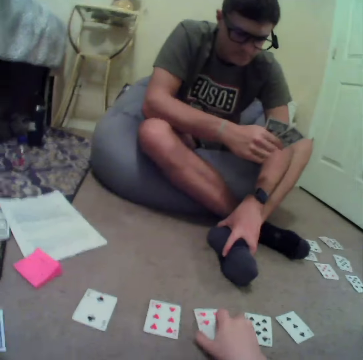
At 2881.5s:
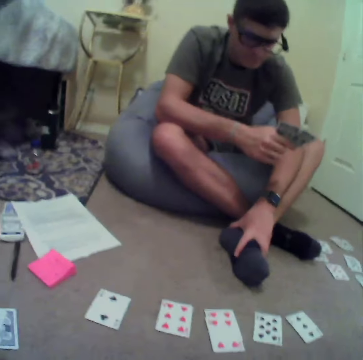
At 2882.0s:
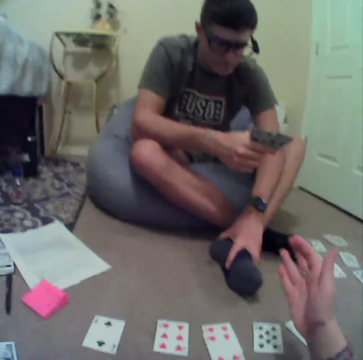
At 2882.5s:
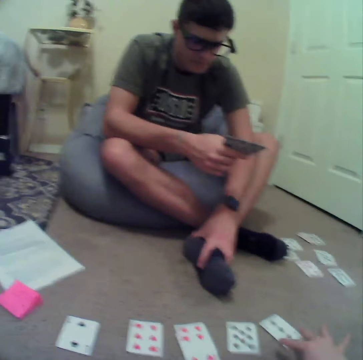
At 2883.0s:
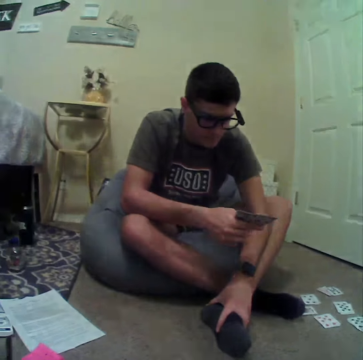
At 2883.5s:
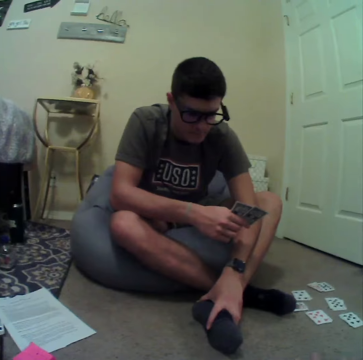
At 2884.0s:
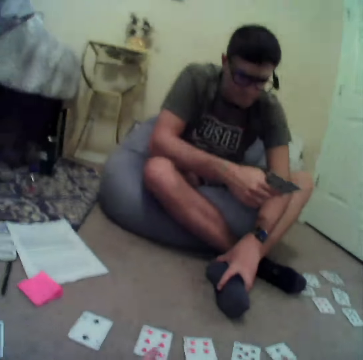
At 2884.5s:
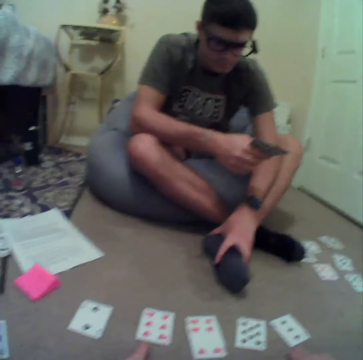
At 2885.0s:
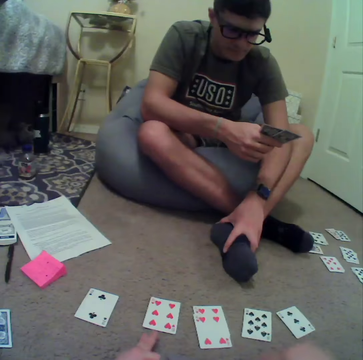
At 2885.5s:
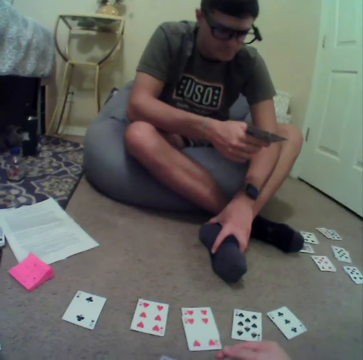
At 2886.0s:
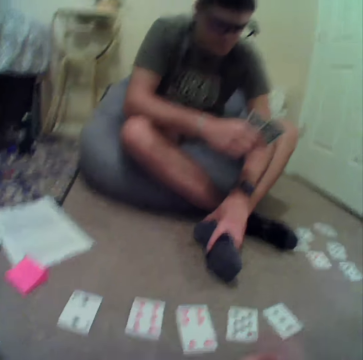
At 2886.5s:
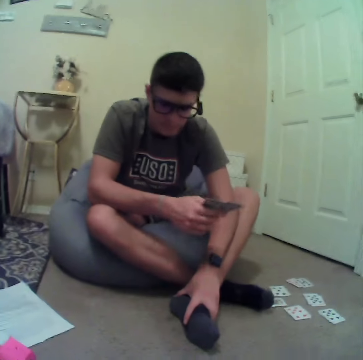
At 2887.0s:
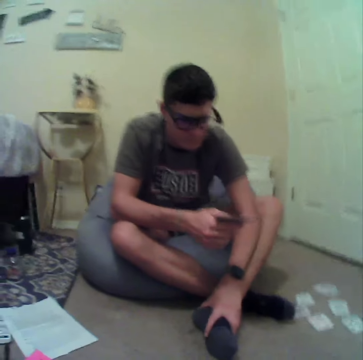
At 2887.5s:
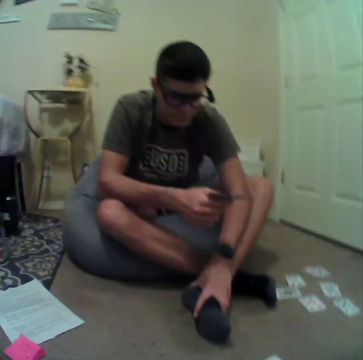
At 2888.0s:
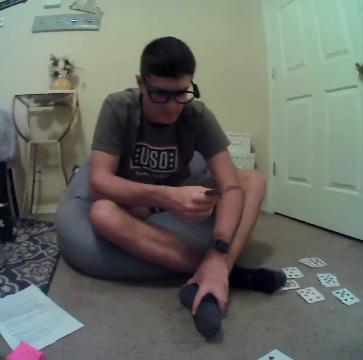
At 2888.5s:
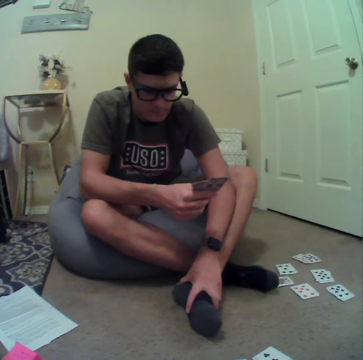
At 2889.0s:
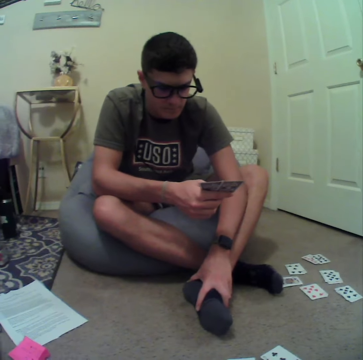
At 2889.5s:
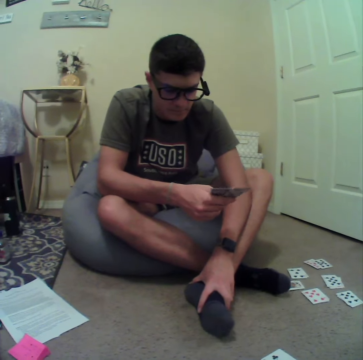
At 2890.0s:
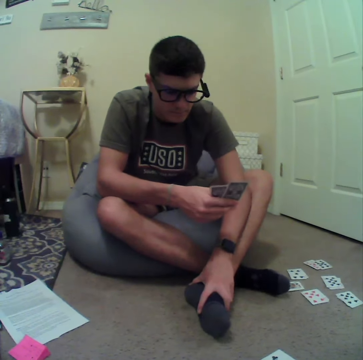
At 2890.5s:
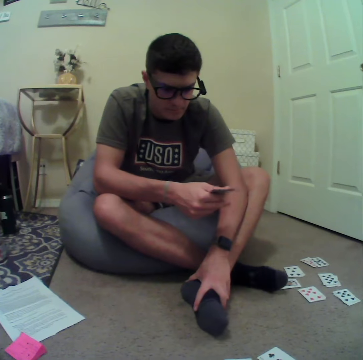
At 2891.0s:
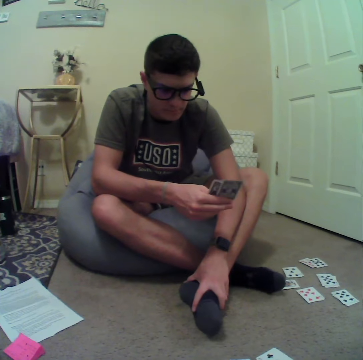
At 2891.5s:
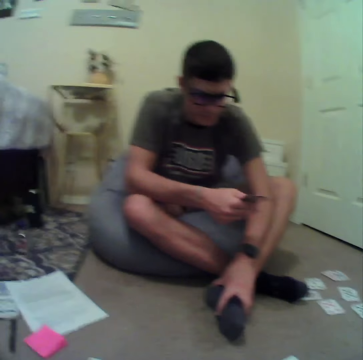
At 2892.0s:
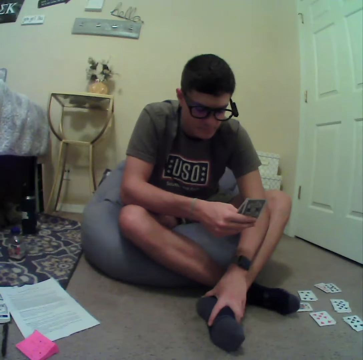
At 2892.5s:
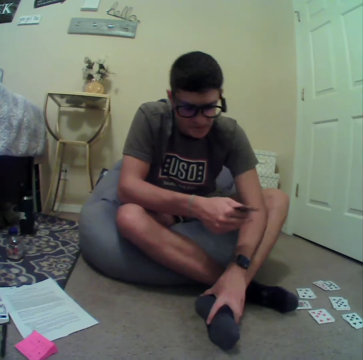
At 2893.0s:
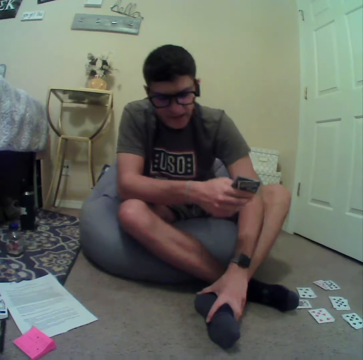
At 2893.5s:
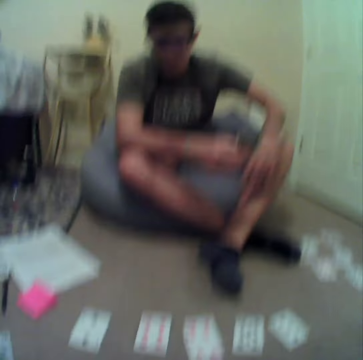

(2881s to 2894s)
The camera wearer adjusts the playing cards on the floor. A man plays cards in the room. The camera wearer turns to the side. The man holds playing cards. The camera wearer turns to the side. The man holds the playing cards. The camera wearer turns to the side. The man holds the playing cards. The camera wearer turns to the side.

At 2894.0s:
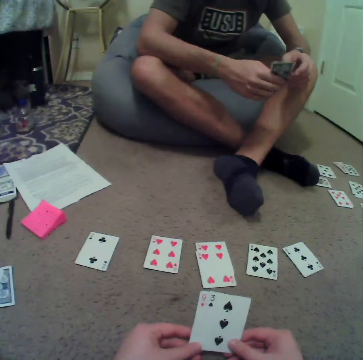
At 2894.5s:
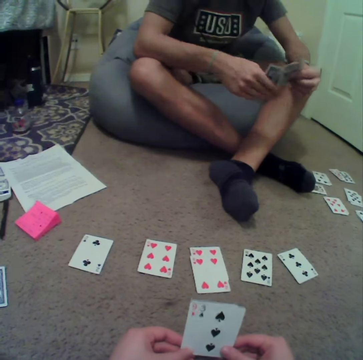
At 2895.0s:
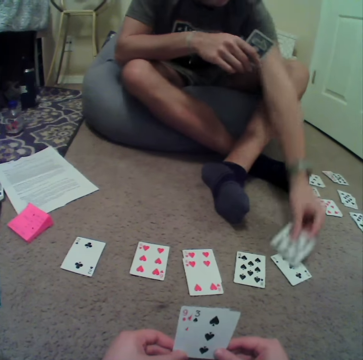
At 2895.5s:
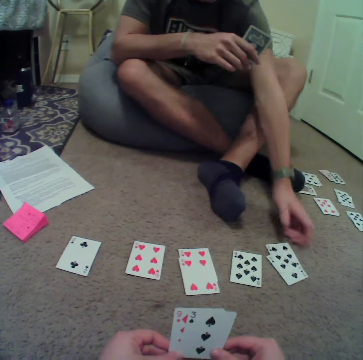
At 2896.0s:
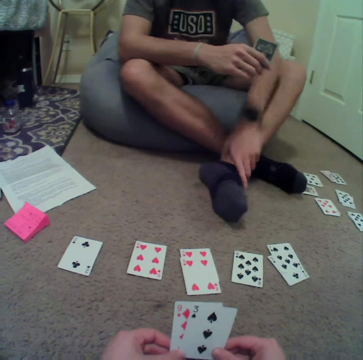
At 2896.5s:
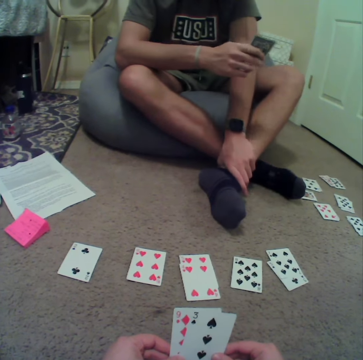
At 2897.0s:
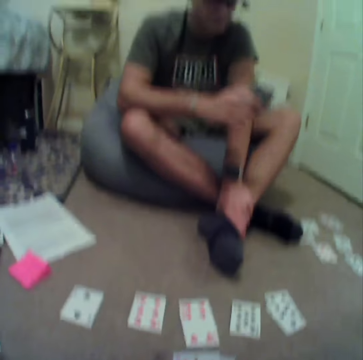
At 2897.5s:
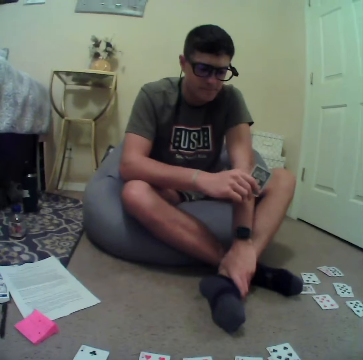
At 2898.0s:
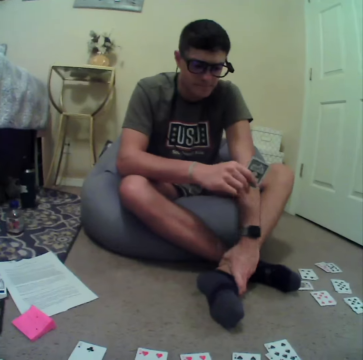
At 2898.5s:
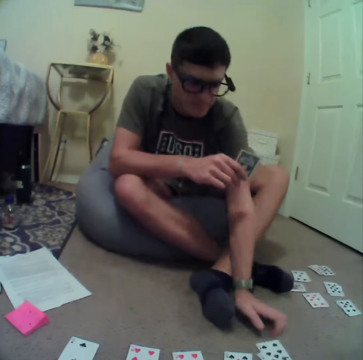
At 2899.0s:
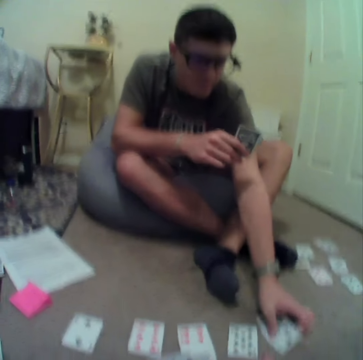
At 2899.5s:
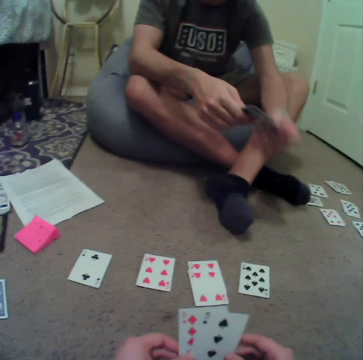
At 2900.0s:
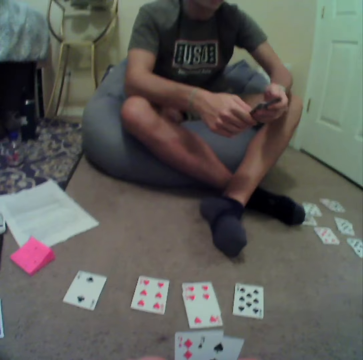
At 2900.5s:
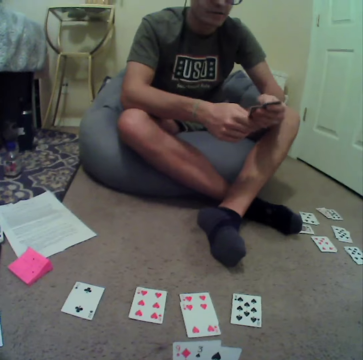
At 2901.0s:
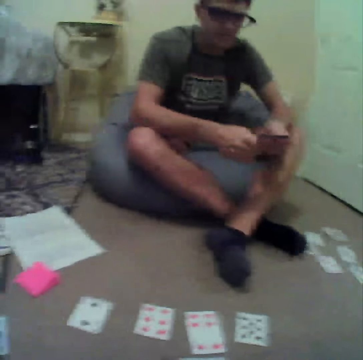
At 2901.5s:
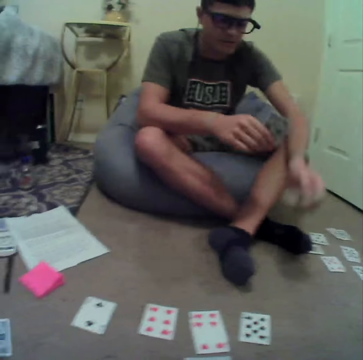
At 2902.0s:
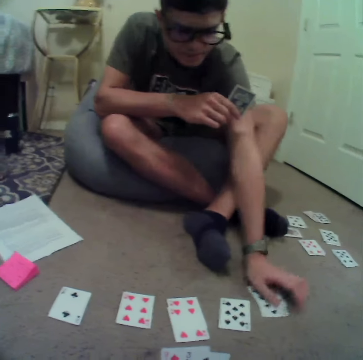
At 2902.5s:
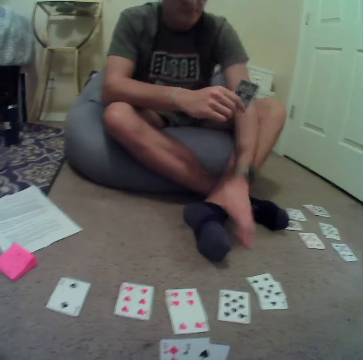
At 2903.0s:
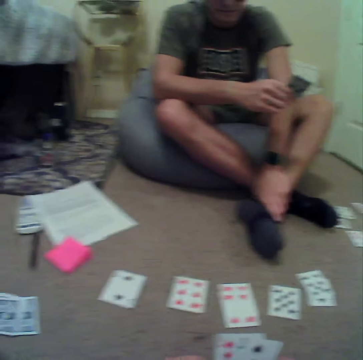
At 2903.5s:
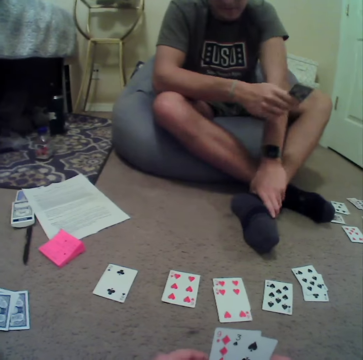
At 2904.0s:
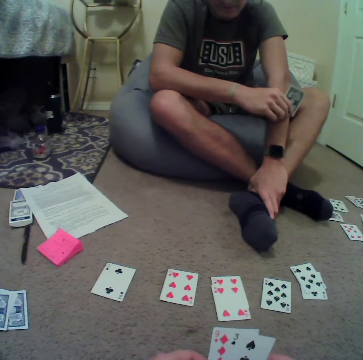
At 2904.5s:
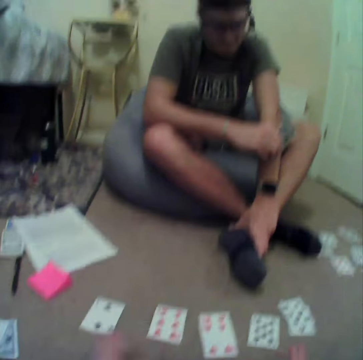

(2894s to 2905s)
The camera wearer holds playing cards. They play cards in the room. A man holds the playing cards on the floor. The camera wearer turns to the side. The man holds the playing cards on the floor. The man holds the playing cards. The man puts the playing cards on the floor. The camera wearer turns to the side.

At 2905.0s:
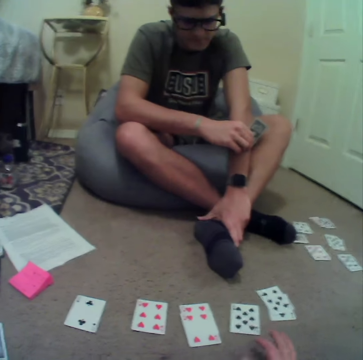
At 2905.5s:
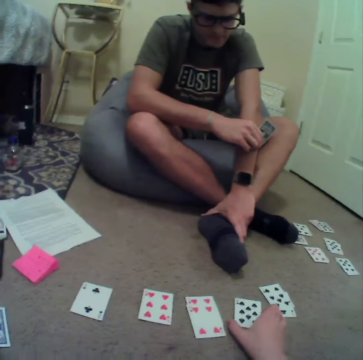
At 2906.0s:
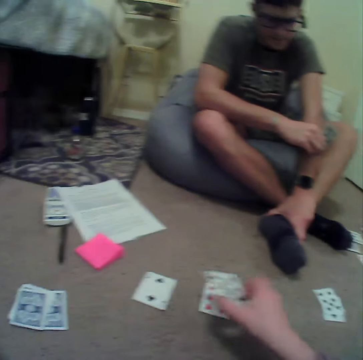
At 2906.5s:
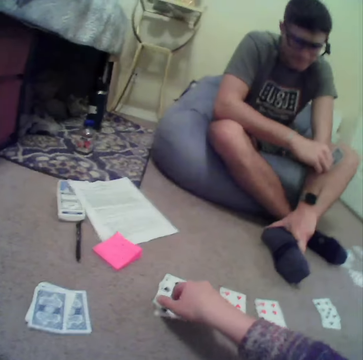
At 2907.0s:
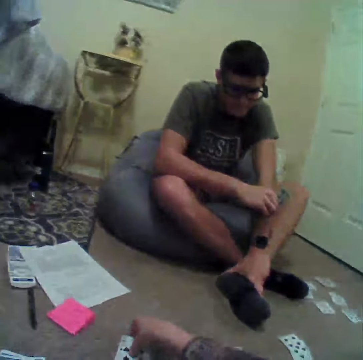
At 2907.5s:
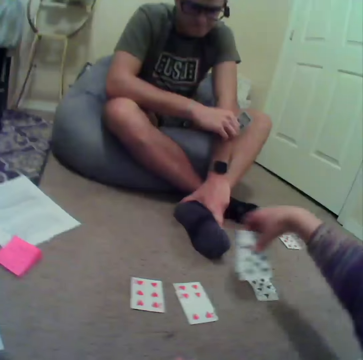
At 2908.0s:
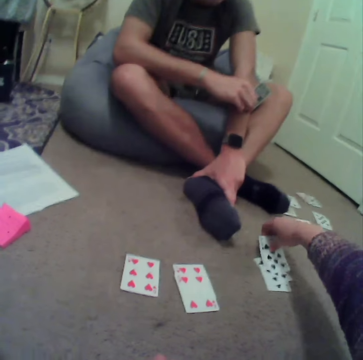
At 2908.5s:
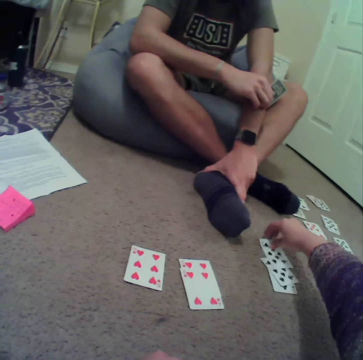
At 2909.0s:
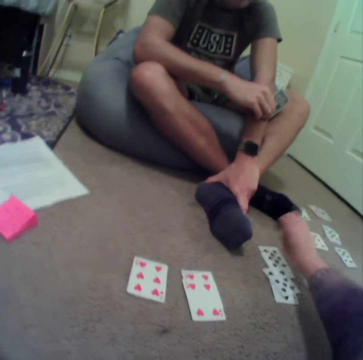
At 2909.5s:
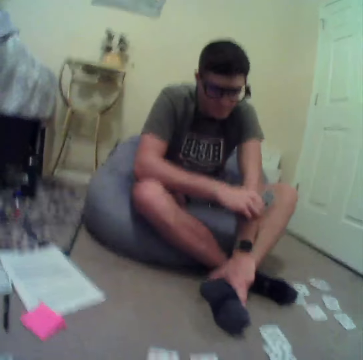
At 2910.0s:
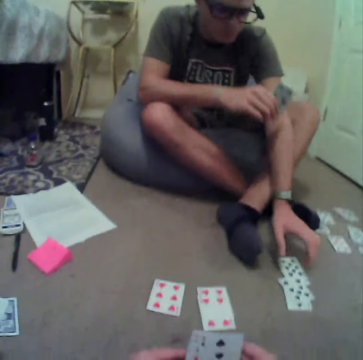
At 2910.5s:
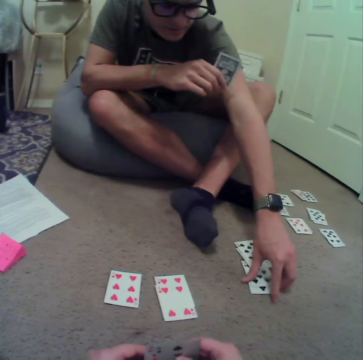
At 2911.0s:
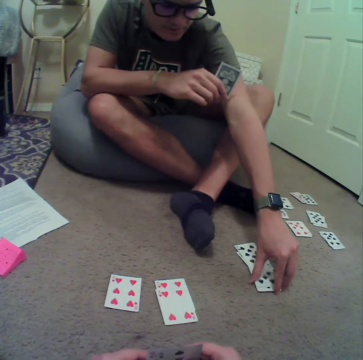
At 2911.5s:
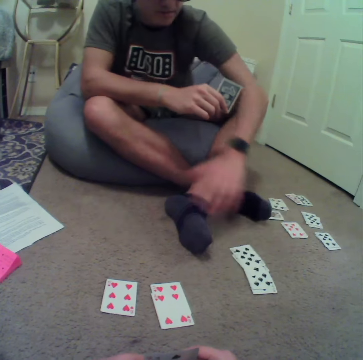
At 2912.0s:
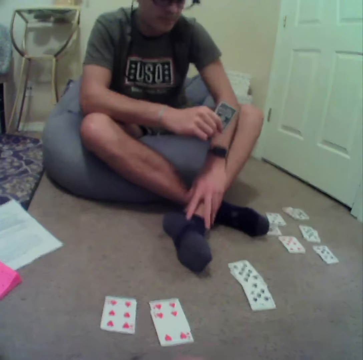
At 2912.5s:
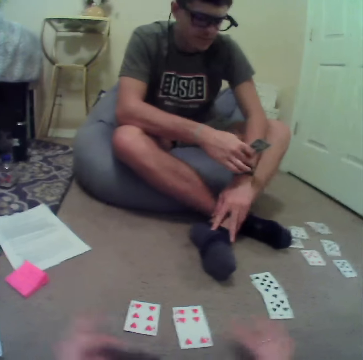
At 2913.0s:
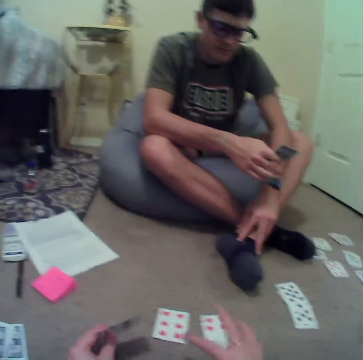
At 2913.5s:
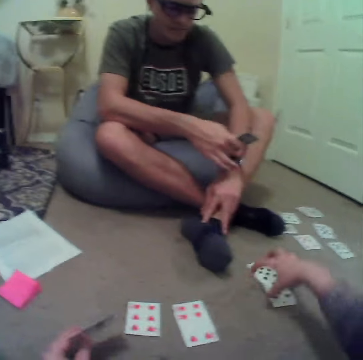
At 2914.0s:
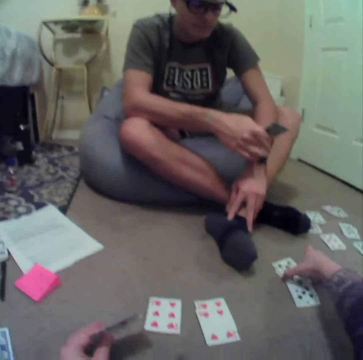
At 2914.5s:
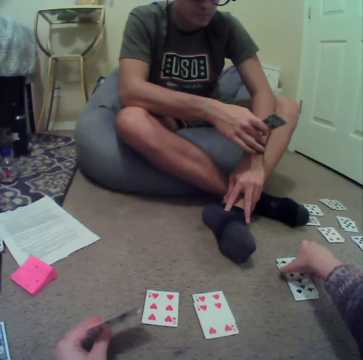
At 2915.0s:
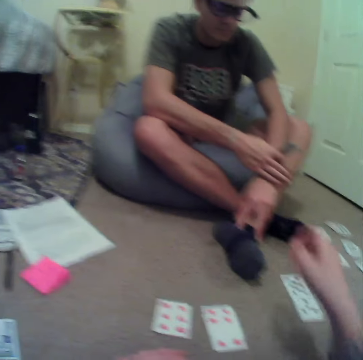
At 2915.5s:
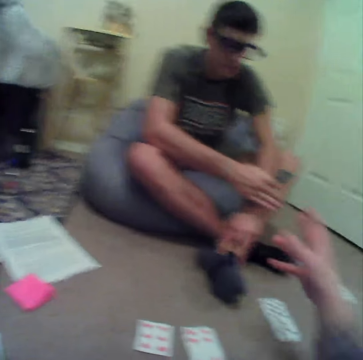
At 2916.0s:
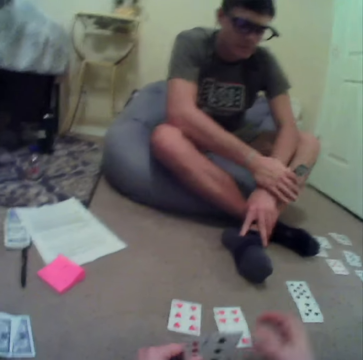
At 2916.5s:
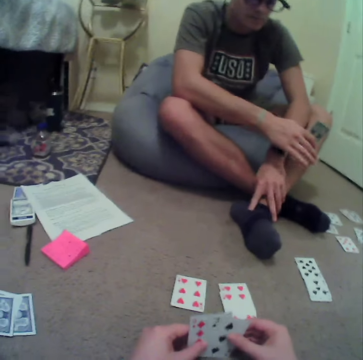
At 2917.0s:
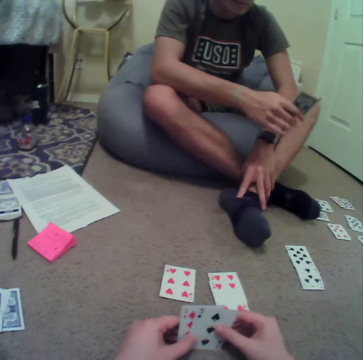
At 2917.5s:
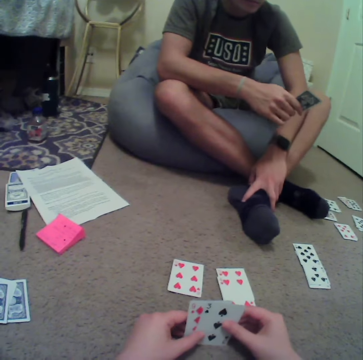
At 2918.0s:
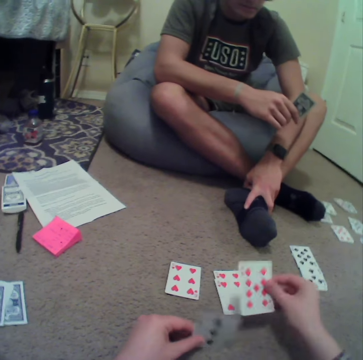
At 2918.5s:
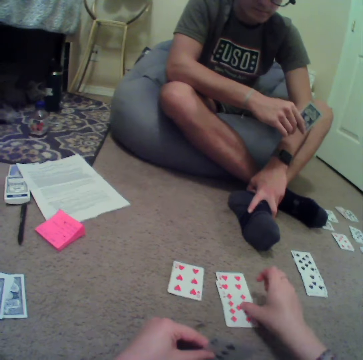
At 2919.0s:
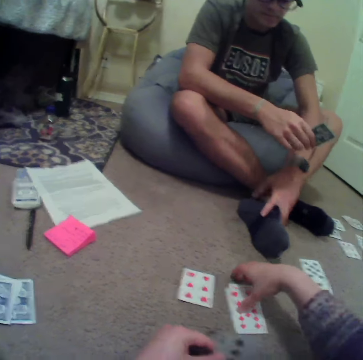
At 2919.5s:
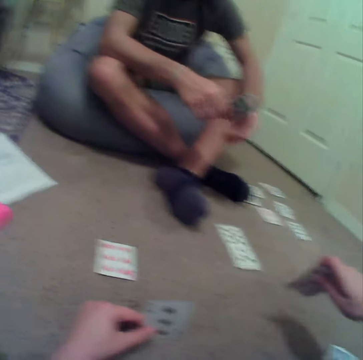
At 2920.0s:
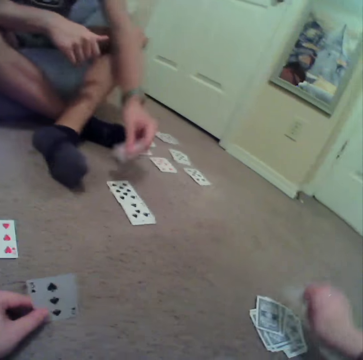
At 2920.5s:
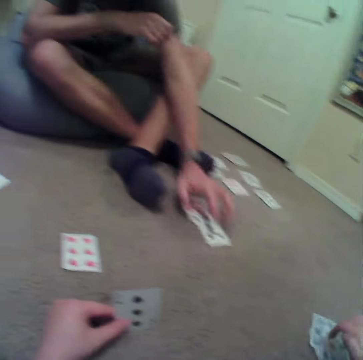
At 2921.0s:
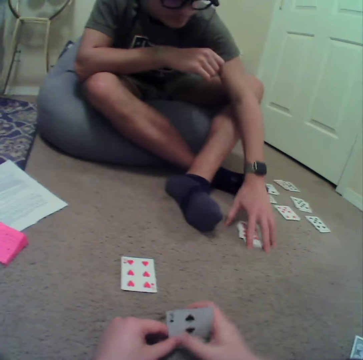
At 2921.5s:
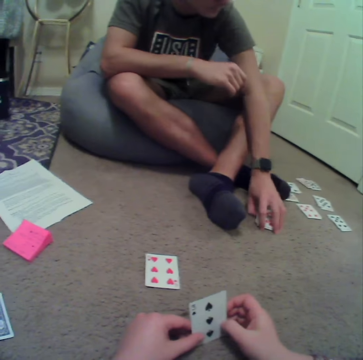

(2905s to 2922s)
A man holds playing cards. The man plays cards in the room. The camera wearer turns to the side. They hold the playing cards and put the playing cards on the floor. They turn to the side. The man puts the playing cards on the floor. The camera wearer plays cards in the room. They turn to the side. The man plays cards in the room. The camera wearer puts the playing cards on the floor. They turn to the side, hold the playing cards, and put the playing cards on the floor. They play cards in the room. The man puts the playing cards on the floor.
